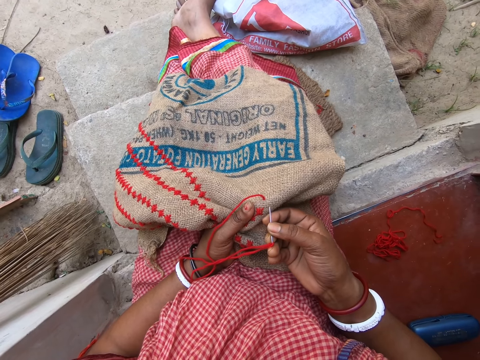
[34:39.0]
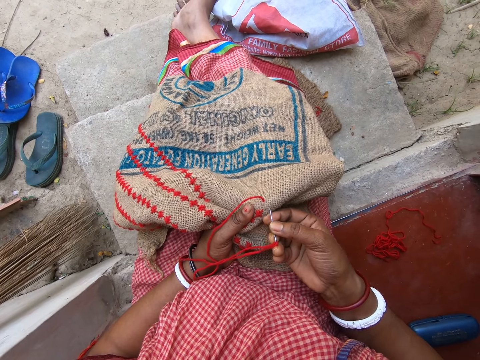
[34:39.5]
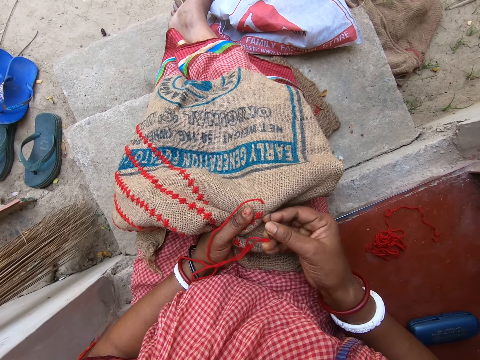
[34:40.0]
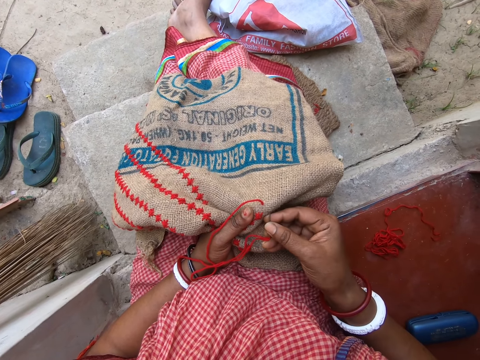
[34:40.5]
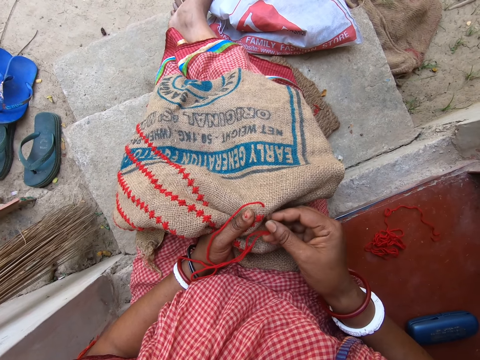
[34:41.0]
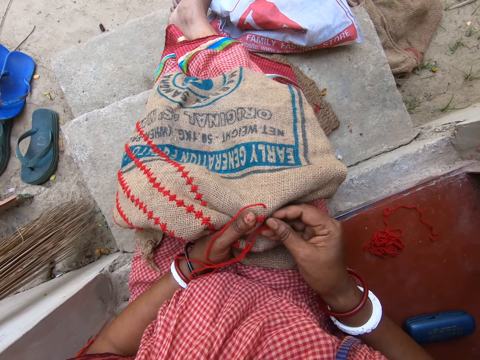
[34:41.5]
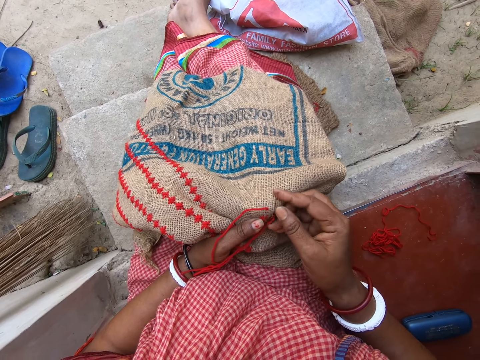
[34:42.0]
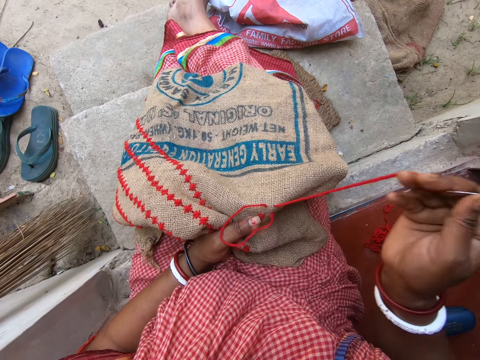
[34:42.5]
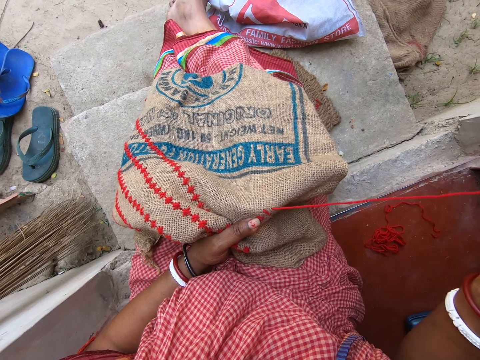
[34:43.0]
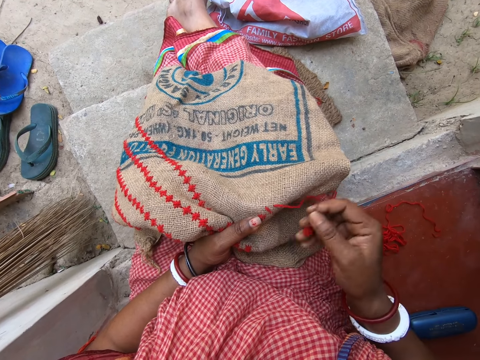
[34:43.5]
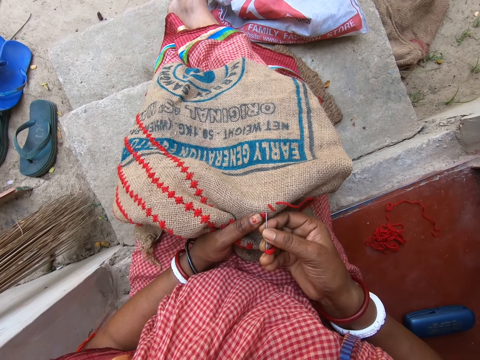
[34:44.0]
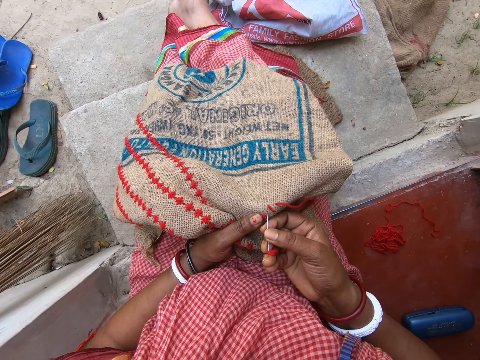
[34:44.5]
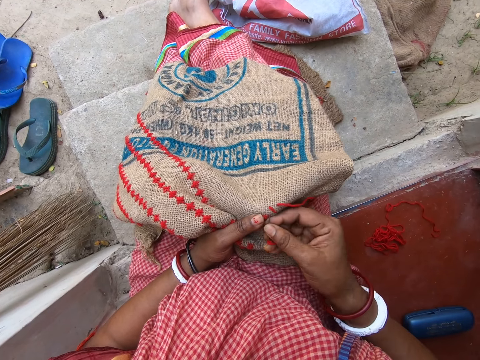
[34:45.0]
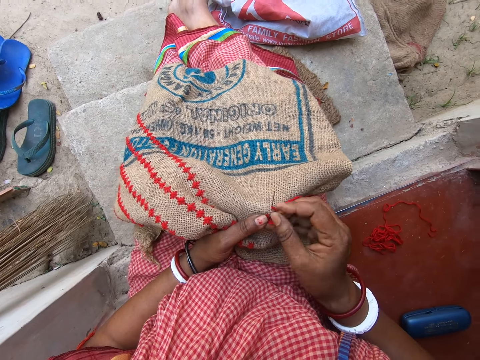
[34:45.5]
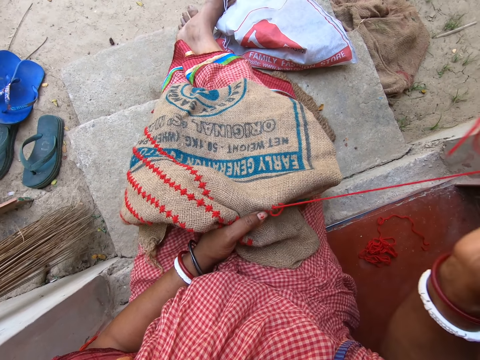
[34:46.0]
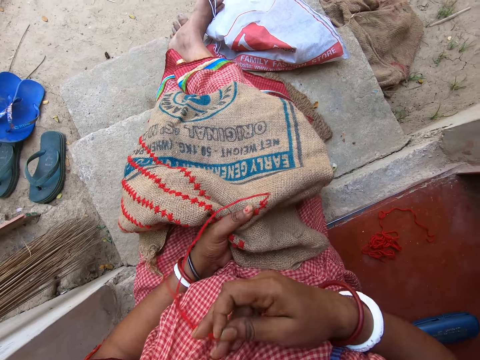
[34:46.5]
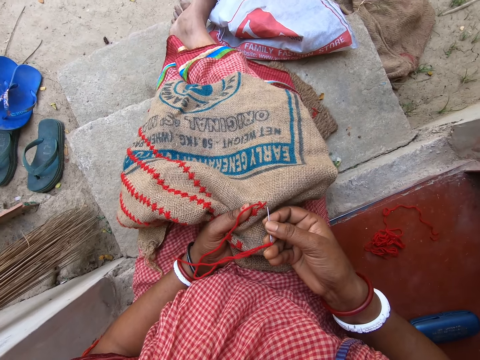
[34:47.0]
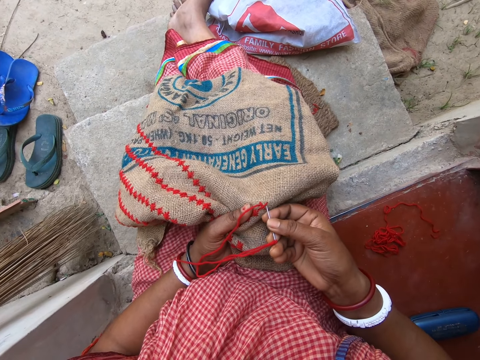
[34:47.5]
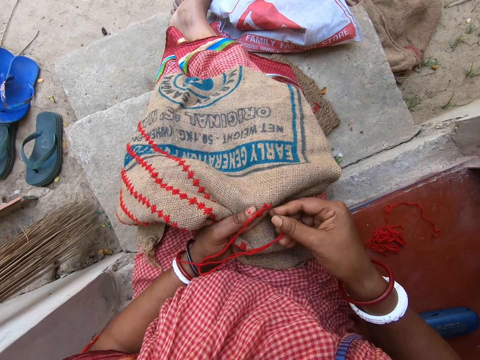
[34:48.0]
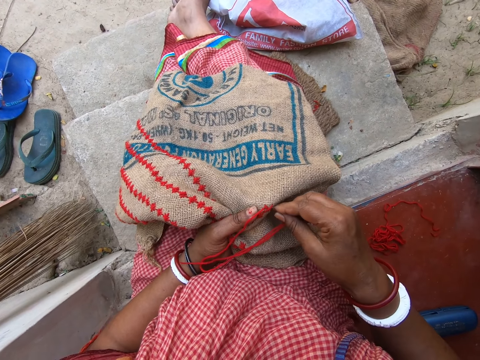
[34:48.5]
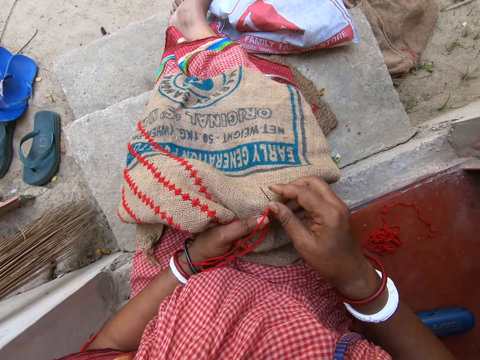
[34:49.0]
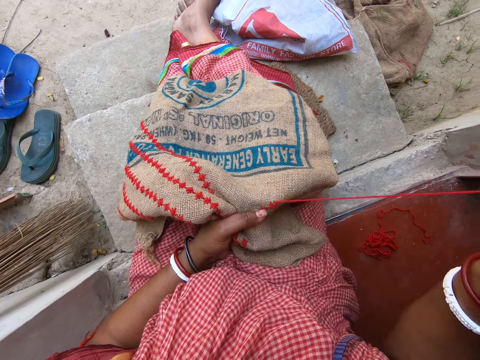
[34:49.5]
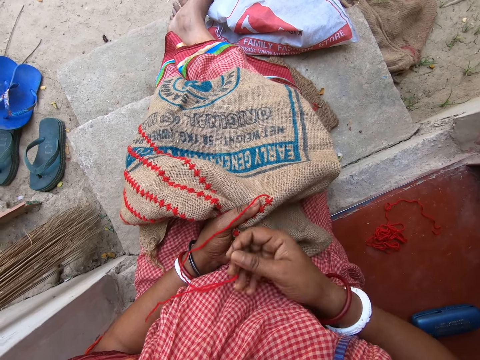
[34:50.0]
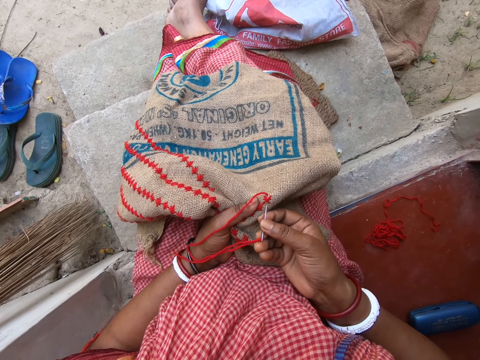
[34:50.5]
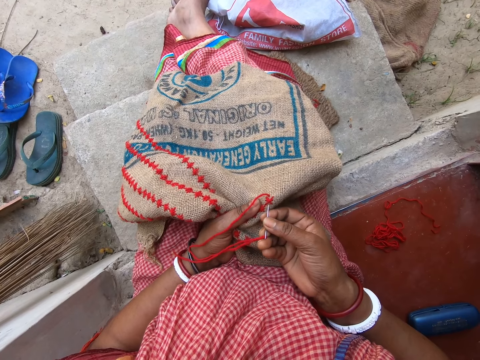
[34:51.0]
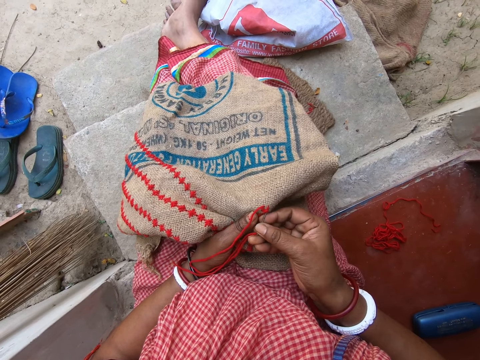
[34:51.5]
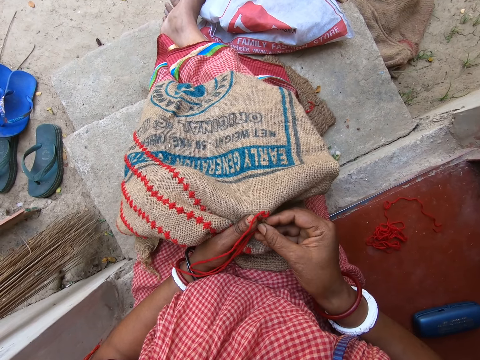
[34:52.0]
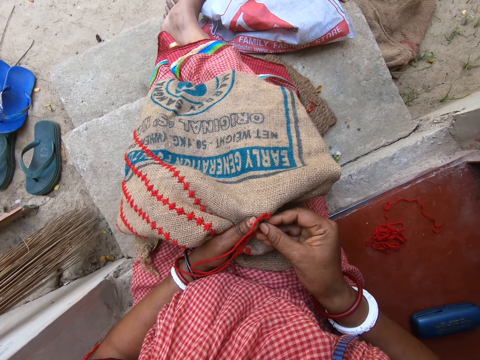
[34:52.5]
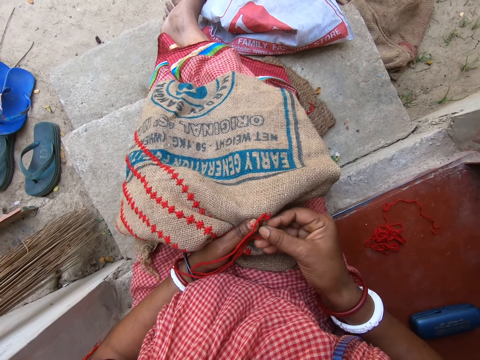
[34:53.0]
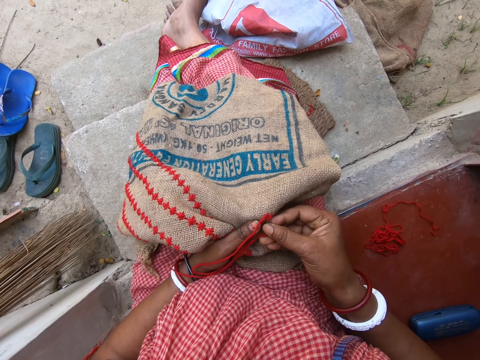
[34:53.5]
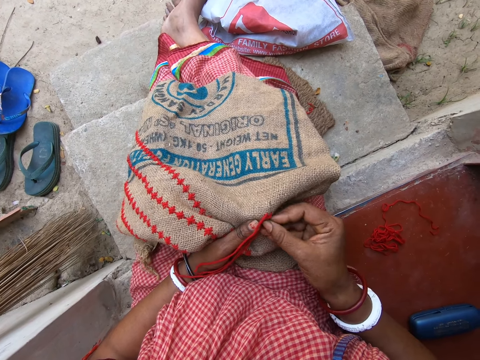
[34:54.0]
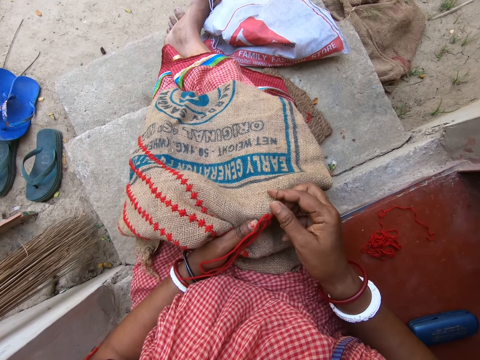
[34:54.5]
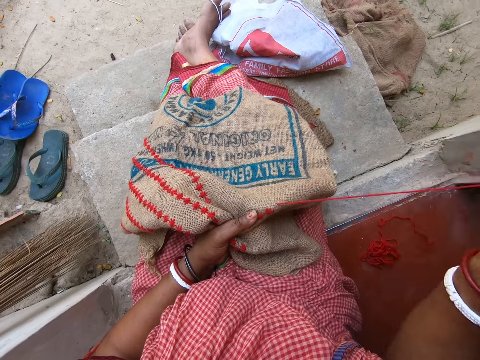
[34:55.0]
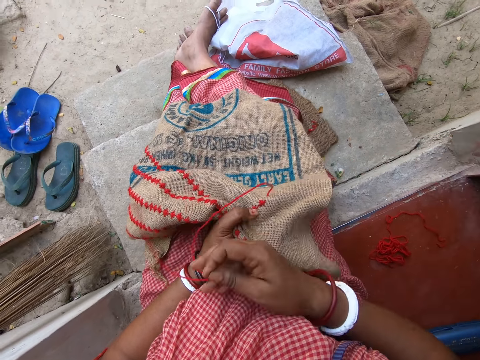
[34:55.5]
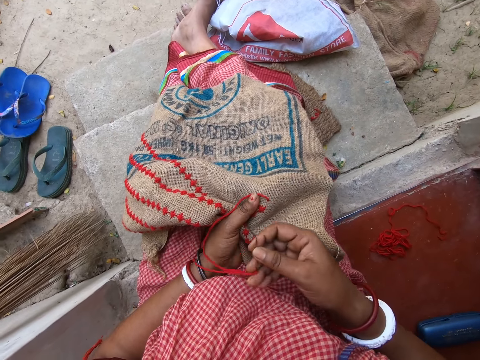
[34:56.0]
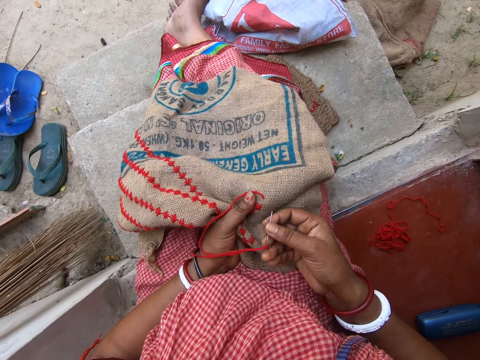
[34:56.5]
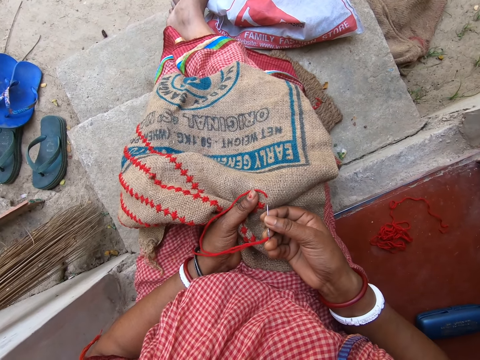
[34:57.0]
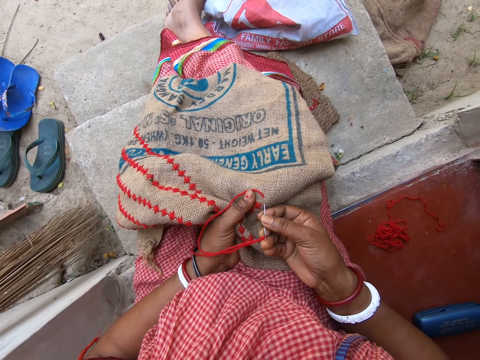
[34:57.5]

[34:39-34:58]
The camera wearer sews the garment. They pull the thread. They sew the garment. They pull the thread. They sew the garment. They pull the thread. They sew the garment. They pull the thread.

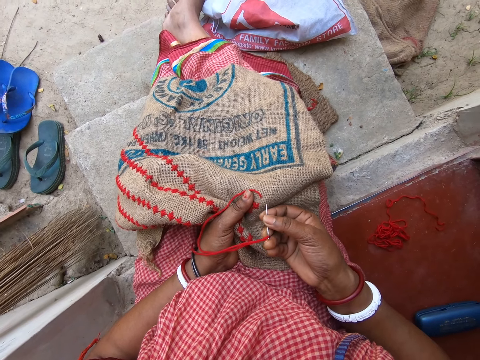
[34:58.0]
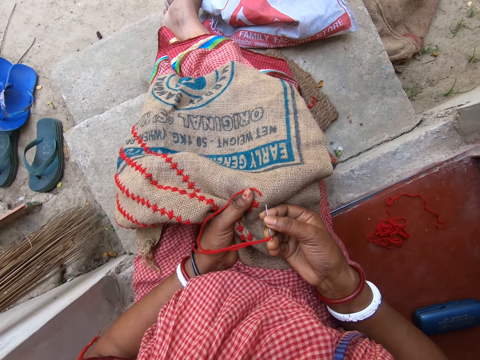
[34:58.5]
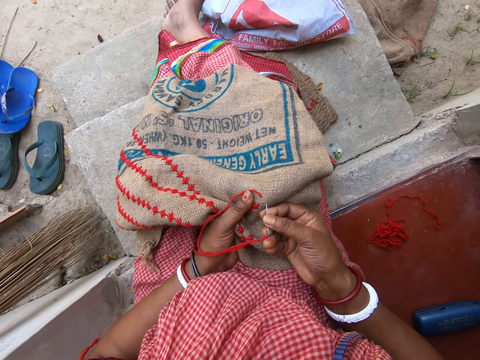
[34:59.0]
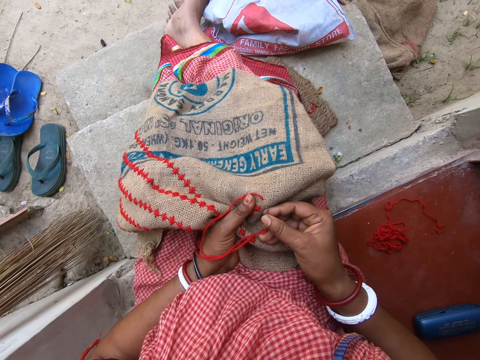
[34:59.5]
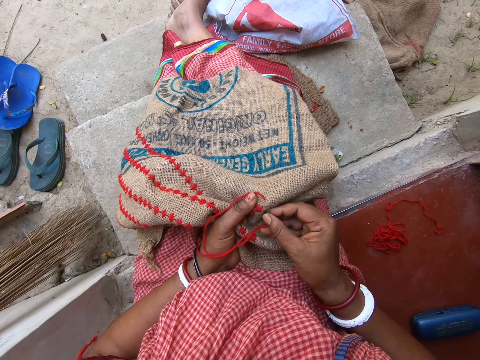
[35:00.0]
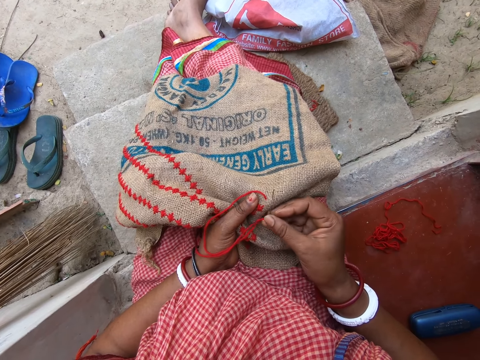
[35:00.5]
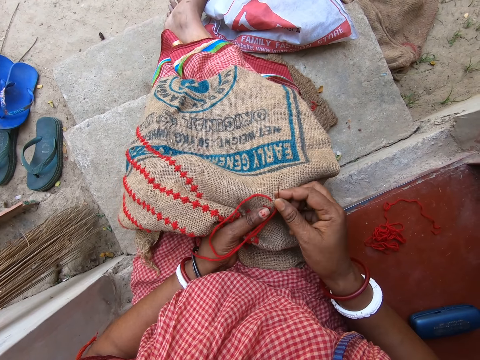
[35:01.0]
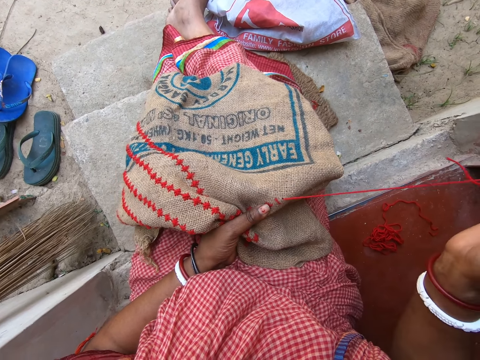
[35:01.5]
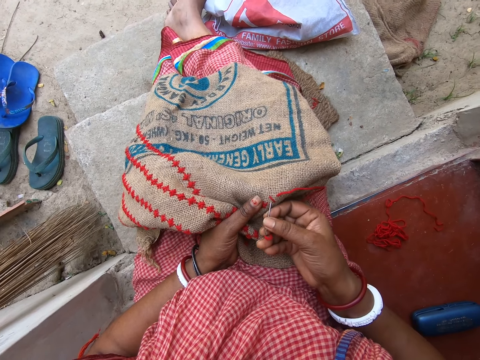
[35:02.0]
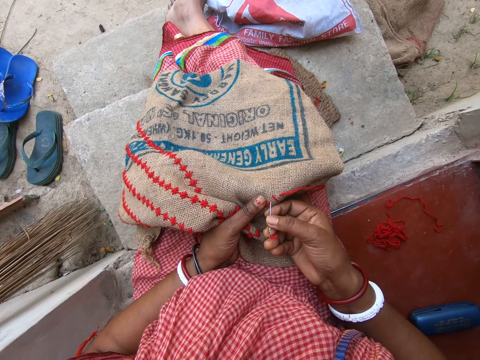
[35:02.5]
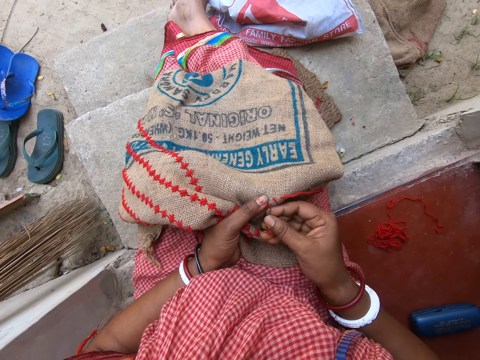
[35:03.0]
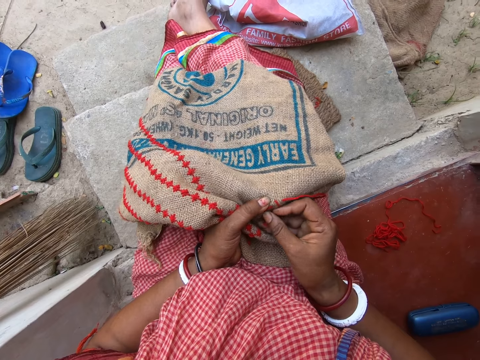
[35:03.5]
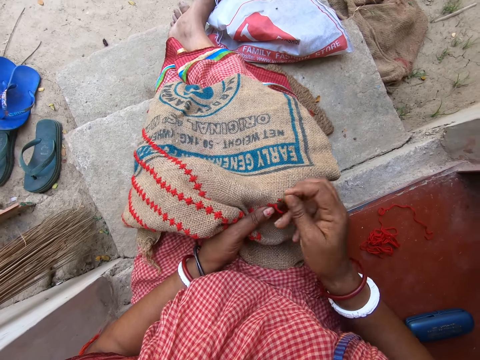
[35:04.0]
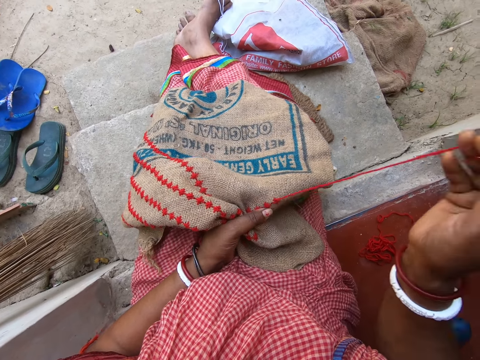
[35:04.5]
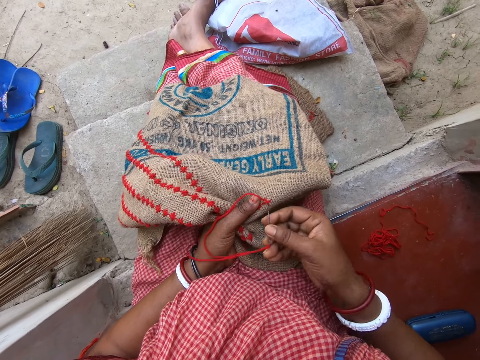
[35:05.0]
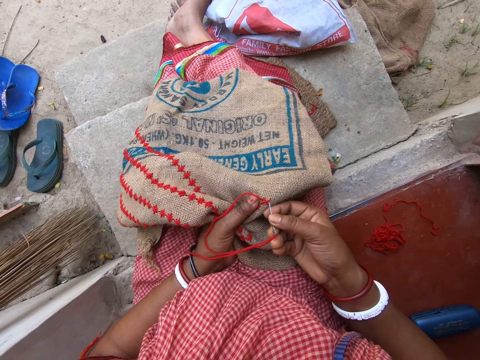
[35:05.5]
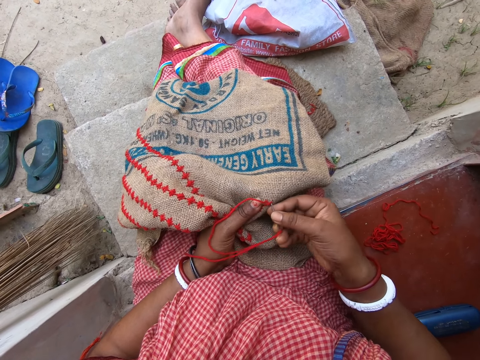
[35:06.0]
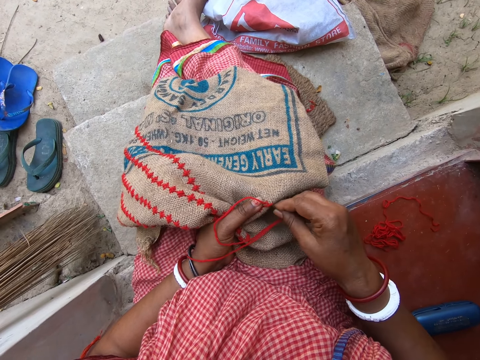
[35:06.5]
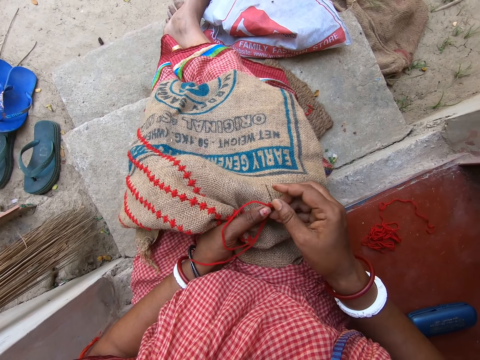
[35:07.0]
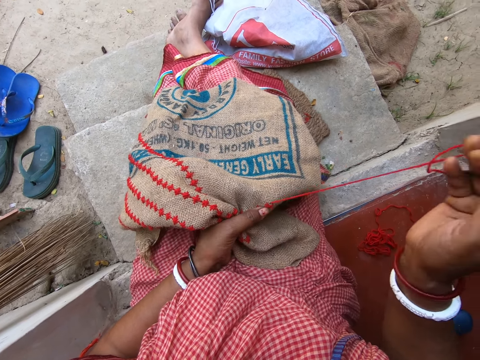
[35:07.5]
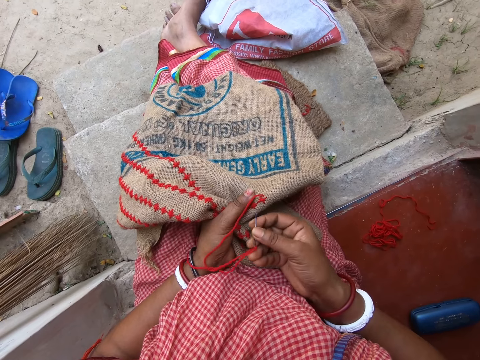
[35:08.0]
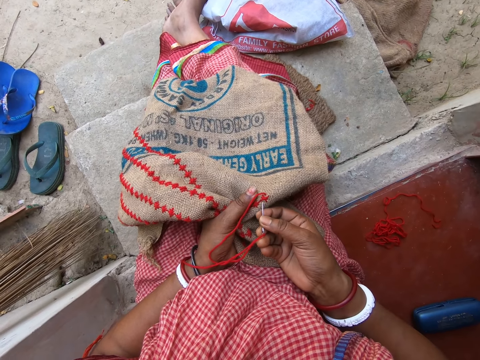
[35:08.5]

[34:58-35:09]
The camera wearer sews the garment. They pull the thread. They sew the garment. They pull the thread. They sew the garment.
